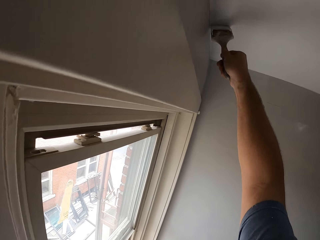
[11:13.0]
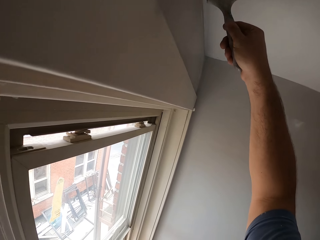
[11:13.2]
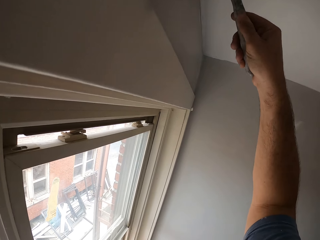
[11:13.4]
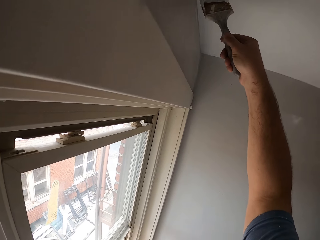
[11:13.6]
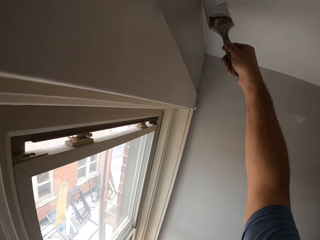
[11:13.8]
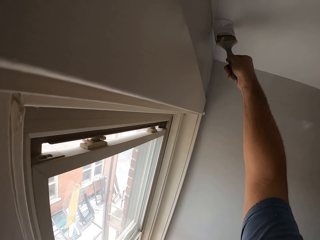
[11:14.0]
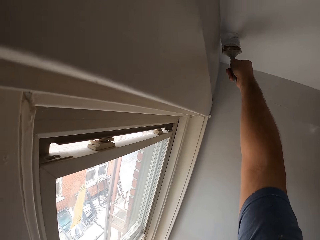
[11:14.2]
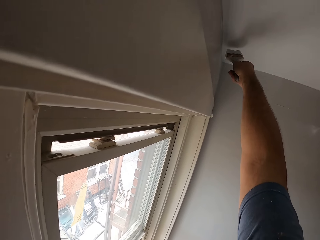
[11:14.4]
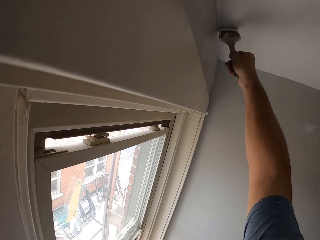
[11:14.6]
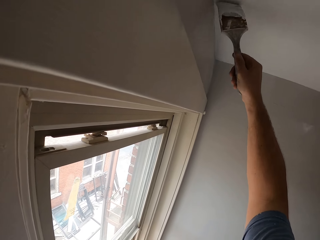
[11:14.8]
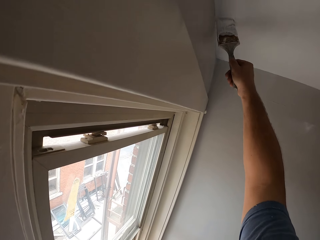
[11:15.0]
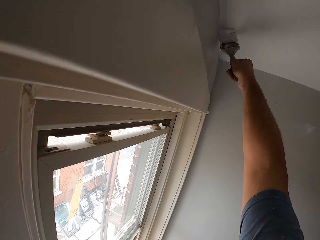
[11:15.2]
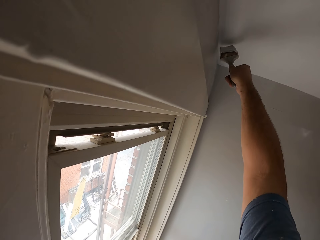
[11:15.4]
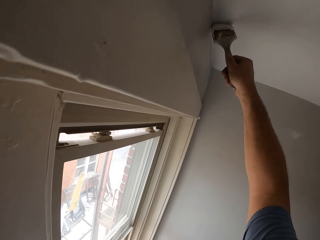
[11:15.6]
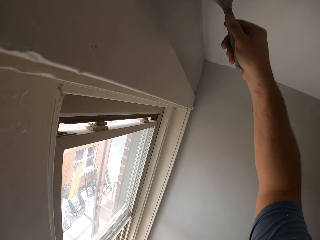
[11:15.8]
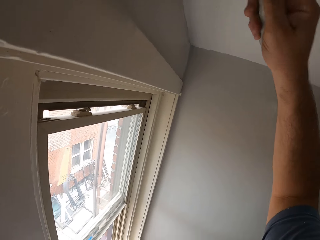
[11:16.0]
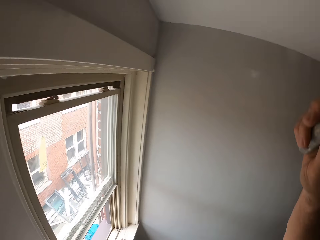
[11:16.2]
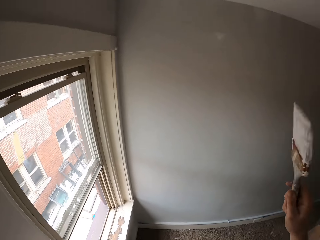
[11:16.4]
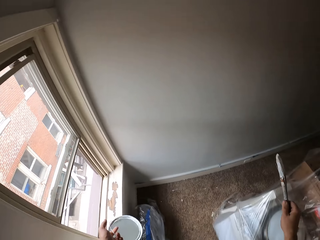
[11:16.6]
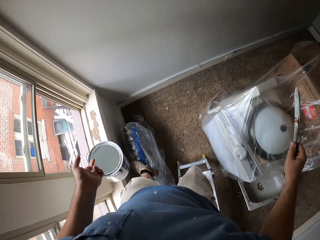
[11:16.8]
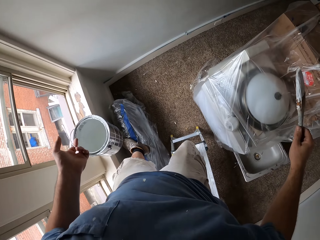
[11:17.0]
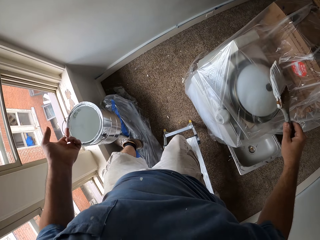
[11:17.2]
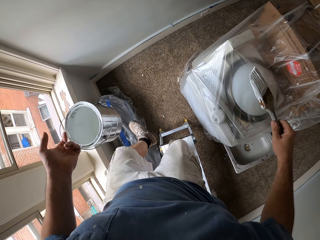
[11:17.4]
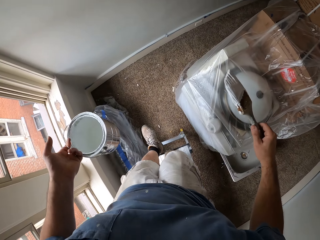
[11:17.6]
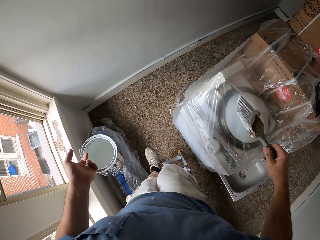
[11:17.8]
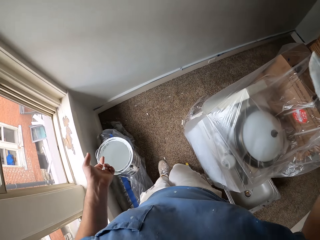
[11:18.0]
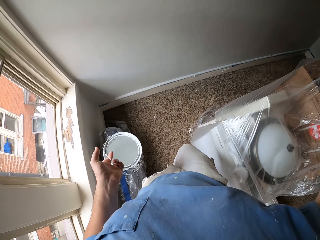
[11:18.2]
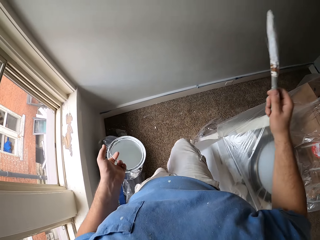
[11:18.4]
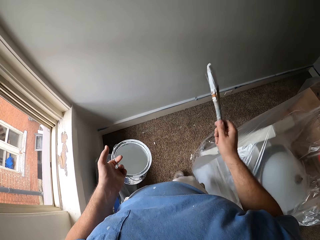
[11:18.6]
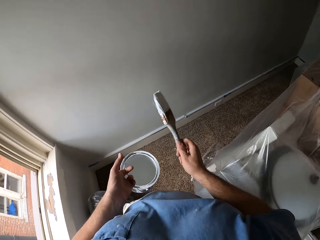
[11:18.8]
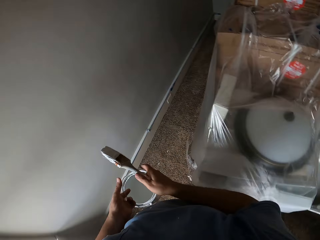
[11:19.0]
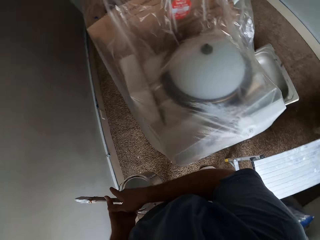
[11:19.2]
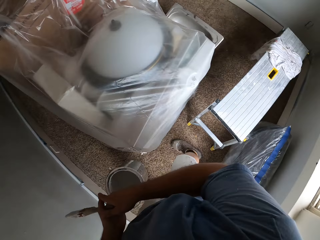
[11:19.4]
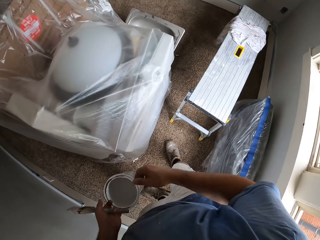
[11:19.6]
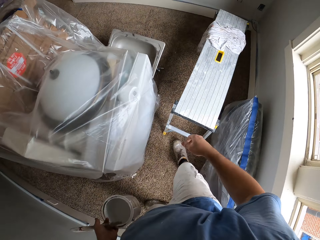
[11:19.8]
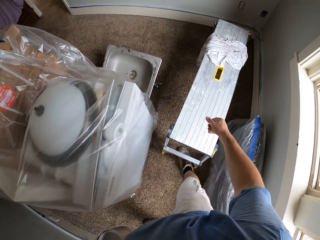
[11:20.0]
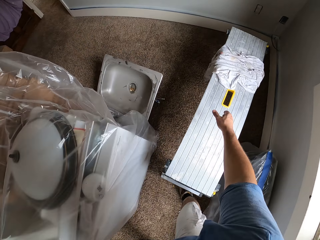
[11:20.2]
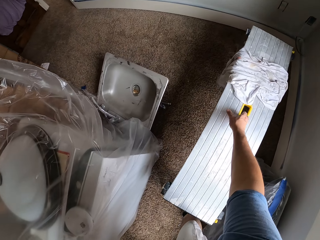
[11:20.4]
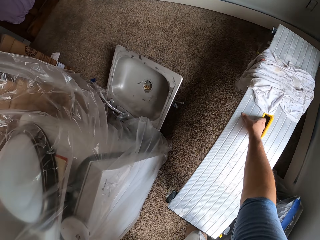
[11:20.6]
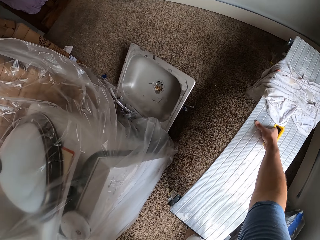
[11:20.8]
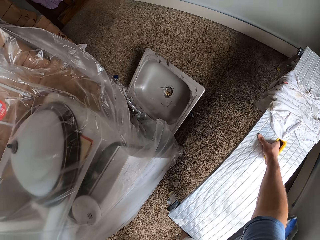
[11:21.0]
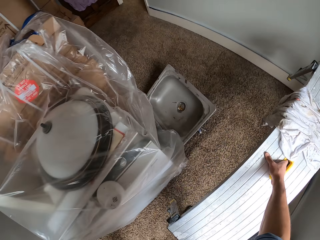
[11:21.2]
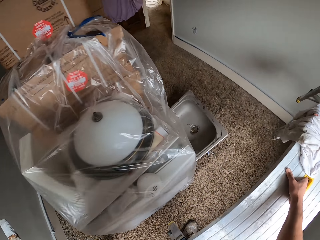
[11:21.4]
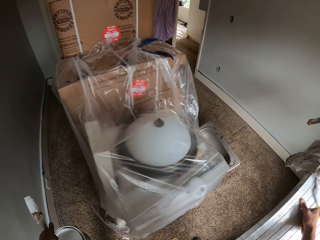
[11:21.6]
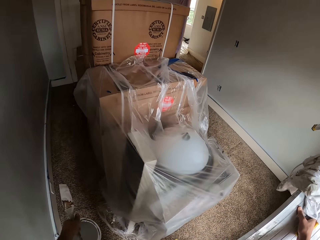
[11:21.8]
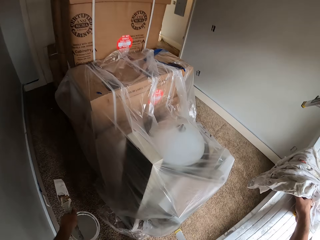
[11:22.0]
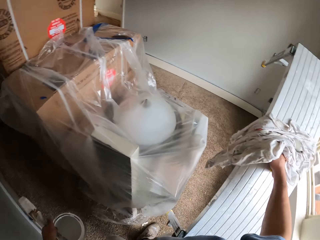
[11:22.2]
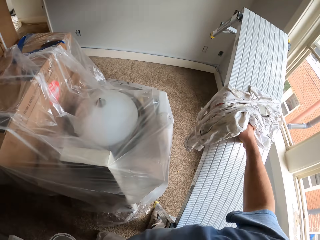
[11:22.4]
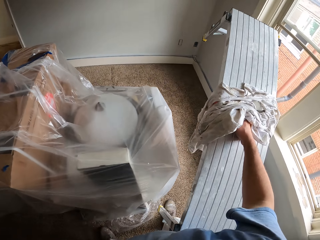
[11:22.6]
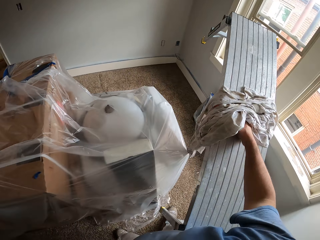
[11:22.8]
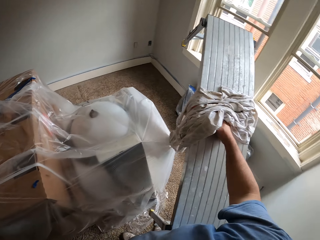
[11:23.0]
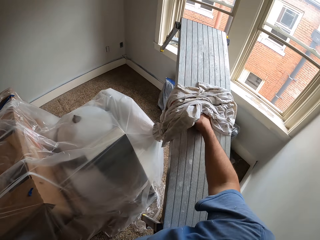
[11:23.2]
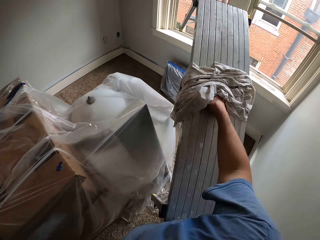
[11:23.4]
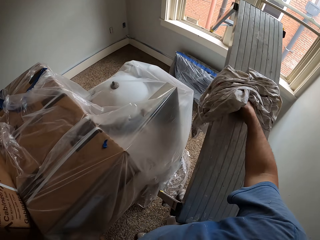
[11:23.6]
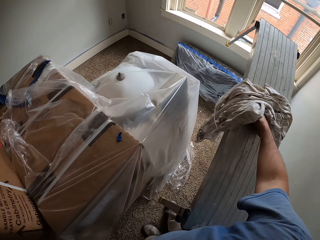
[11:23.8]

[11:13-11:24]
The camera wearer gets off the work bench. He passes the paint brush from his right hand to his left hand. He carries the work bench with his right hand to a position where it has to be painted. He moves the work bench around the room.

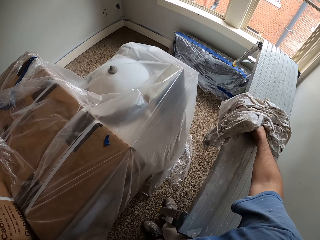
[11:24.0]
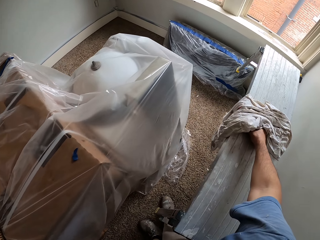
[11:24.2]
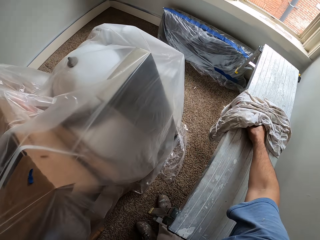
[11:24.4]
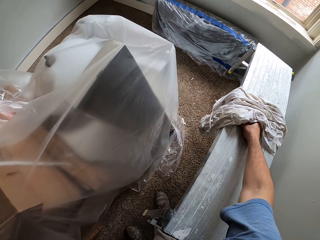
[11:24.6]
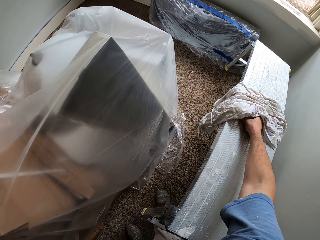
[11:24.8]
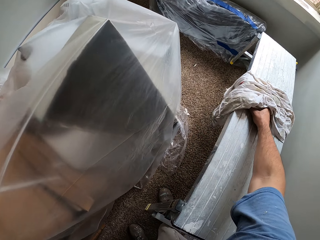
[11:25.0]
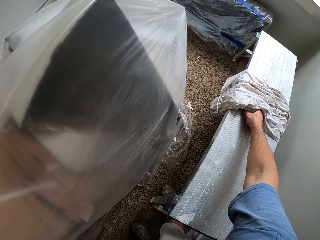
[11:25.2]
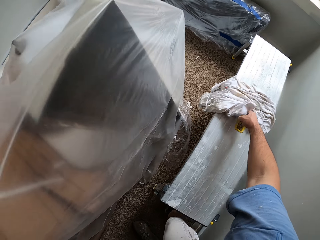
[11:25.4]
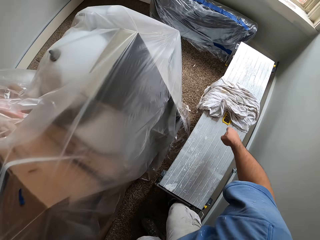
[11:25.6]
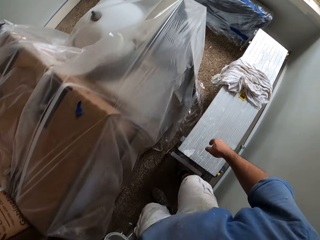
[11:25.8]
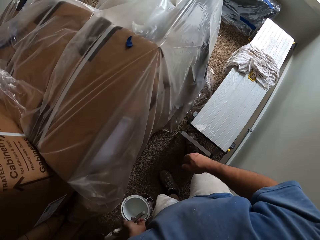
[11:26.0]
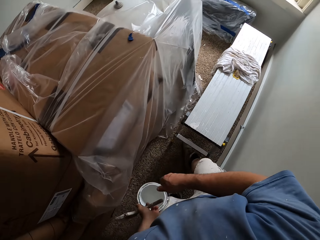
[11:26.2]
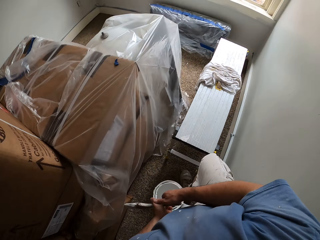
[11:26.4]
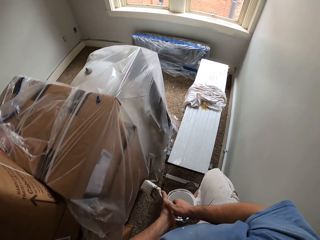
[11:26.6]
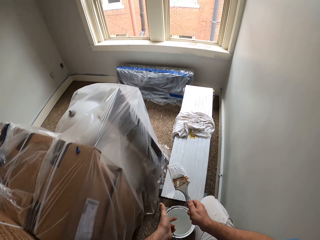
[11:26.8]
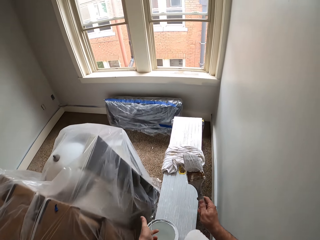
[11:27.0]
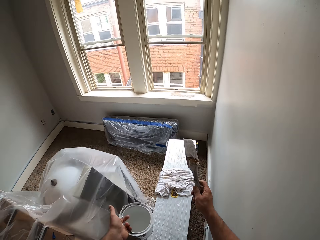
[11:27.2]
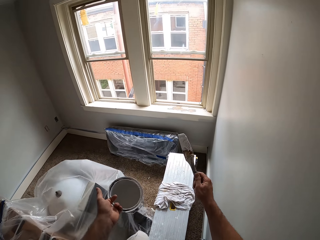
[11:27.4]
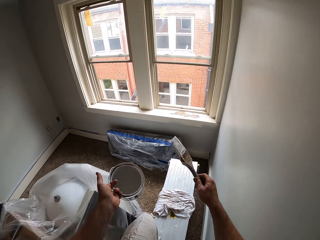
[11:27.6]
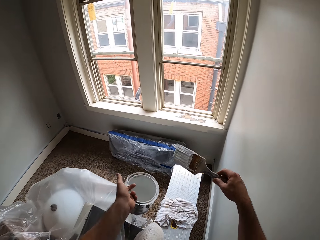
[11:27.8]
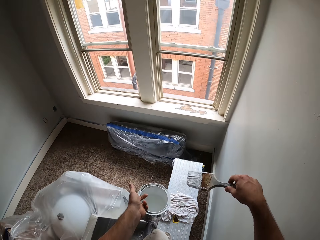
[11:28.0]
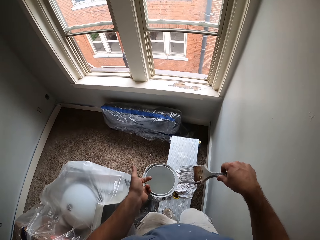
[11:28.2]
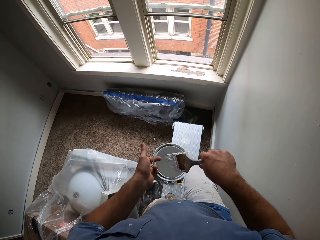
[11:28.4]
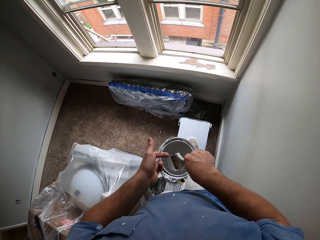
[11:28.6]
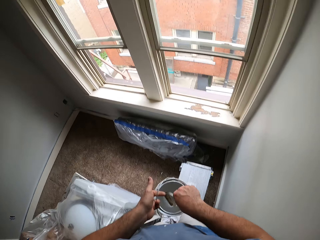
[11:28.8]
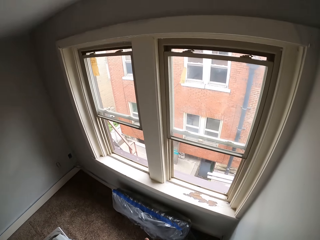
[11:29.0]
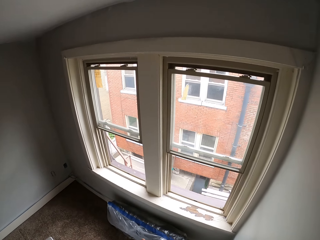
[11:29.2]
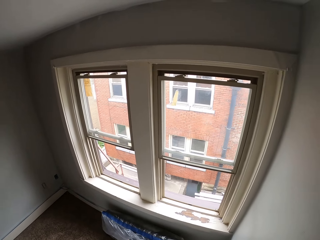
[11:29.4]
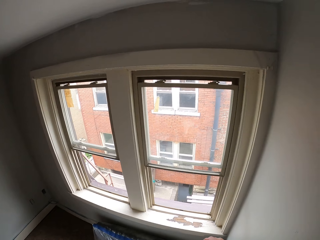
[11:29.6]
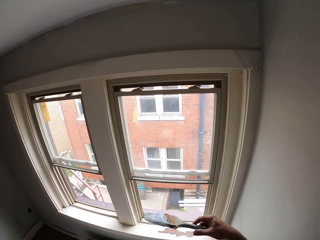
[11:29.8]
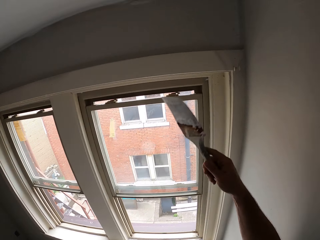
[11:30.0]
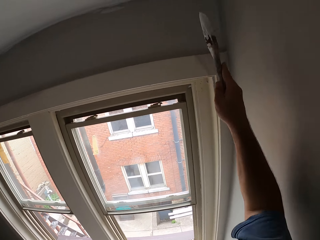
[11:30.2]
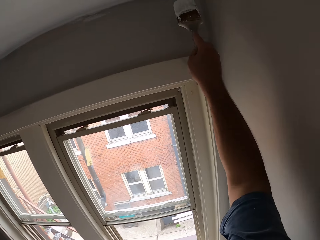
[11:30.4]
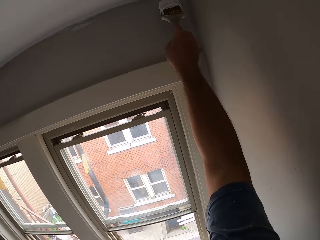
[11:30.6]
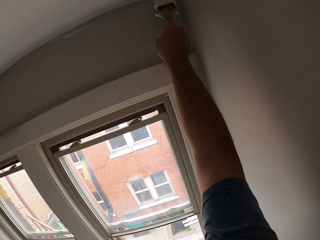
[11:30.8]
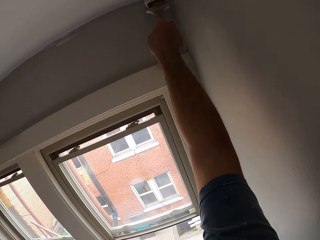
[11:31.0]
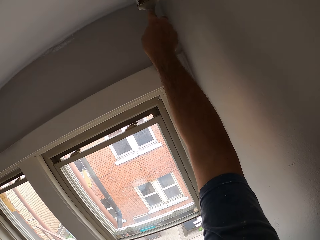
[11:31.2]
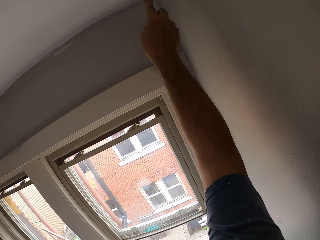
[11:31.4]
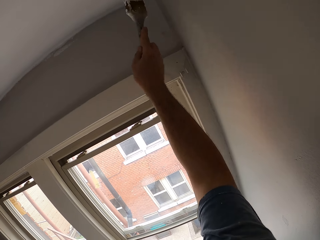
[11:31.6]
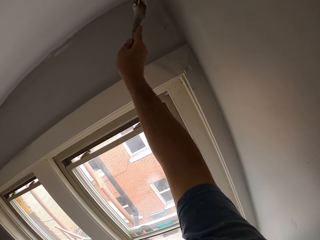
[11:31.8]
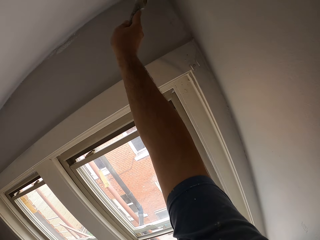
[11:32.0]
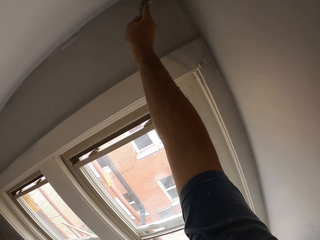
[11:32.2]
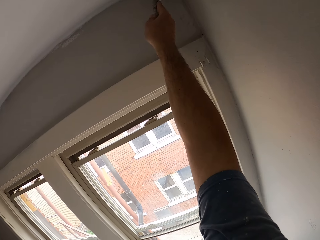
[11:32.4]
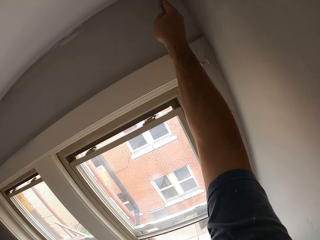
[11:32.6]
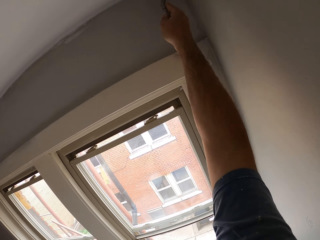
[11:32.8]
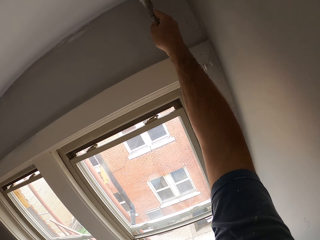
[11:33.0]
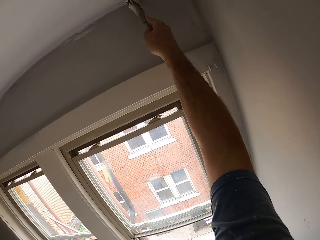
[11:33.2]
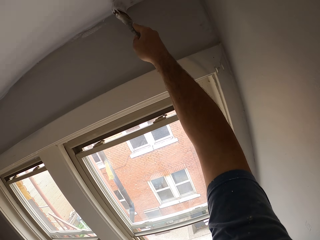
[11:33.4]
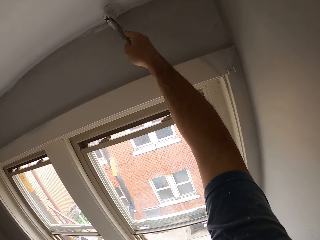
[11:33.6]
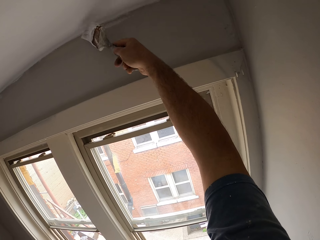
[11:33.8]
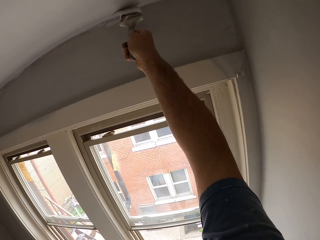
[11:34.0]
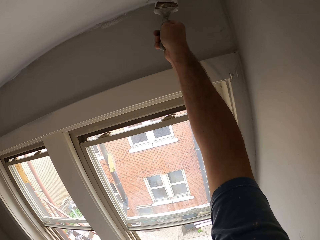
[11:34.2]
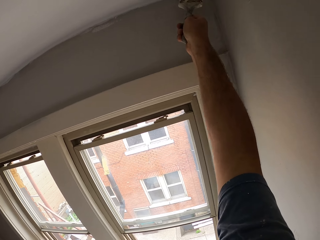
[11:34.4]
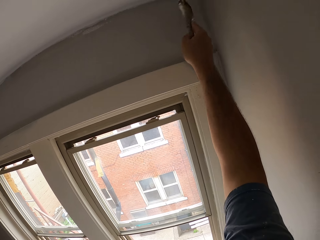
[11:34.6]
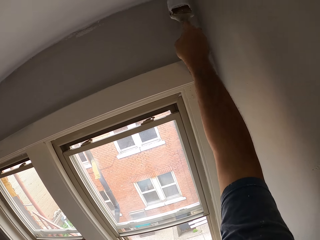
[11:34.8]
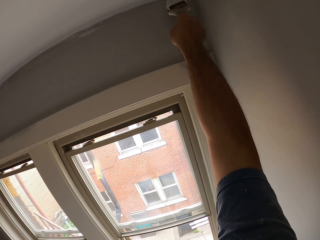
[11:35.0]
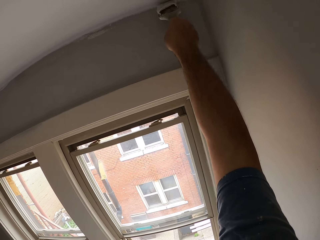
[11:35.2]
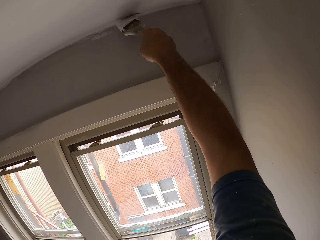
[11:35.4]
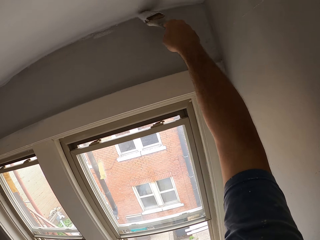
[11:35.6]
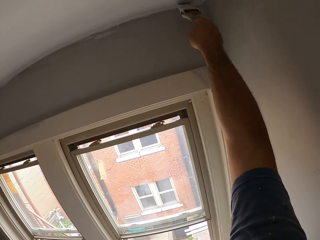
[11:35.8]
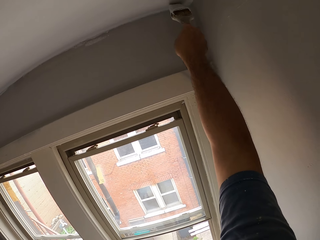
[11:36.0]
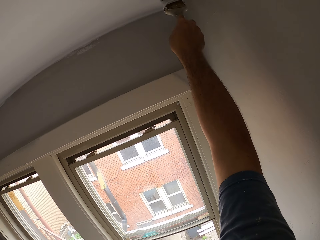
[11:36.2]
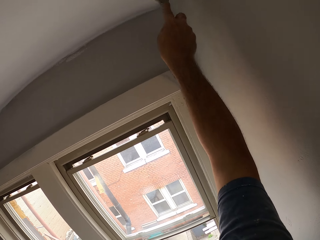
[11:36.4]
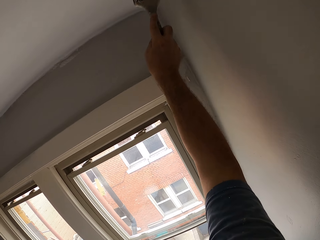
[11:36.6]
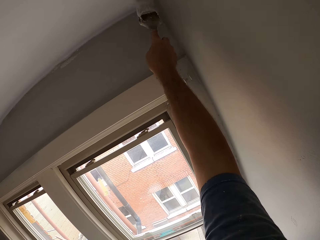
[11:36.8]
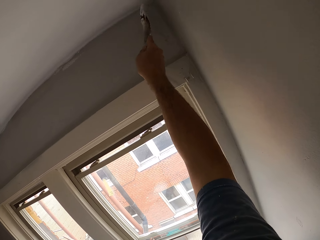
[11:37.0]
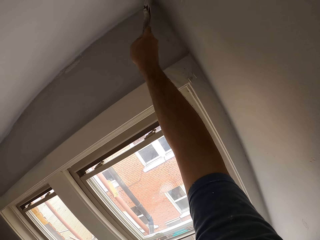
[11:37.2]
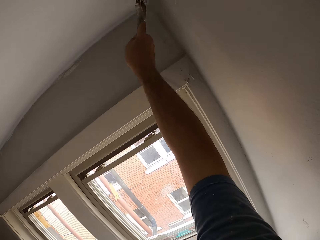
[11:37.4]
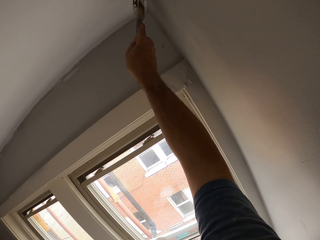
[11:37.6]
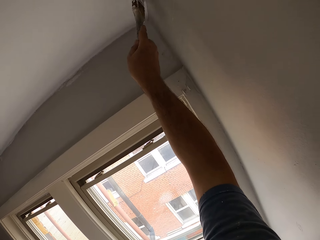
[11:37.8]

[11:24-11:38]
The camera wearer drops the work bench on the floor. He climbs the work bench. He dips the paint brush into the paint container with his right hand. He paints the ceiling or wall with the paint brush in his right hand.
